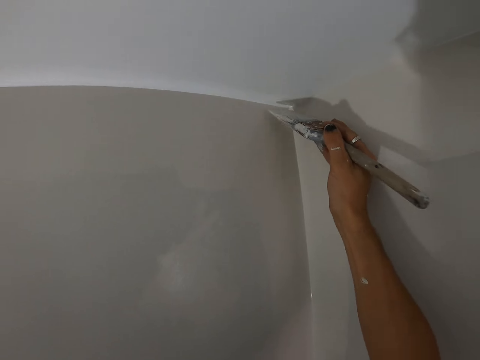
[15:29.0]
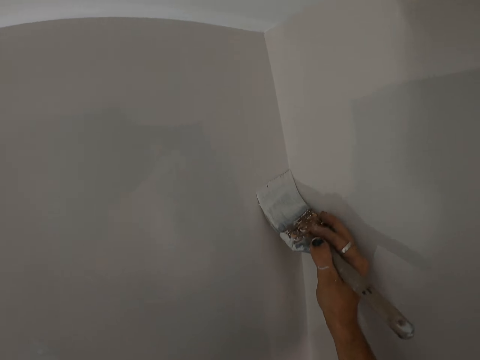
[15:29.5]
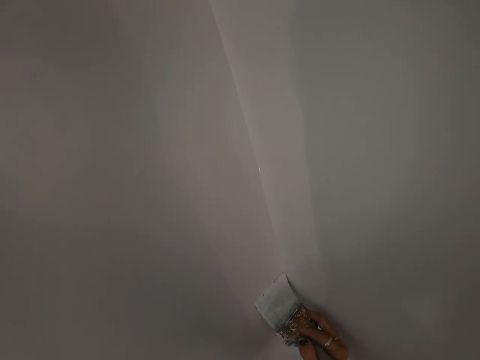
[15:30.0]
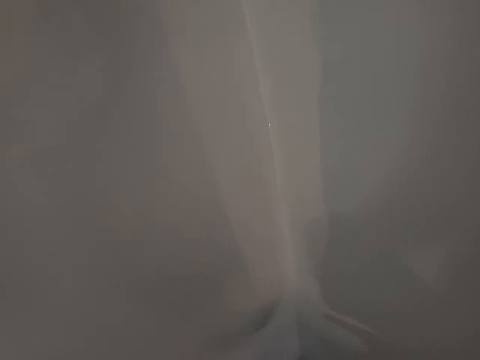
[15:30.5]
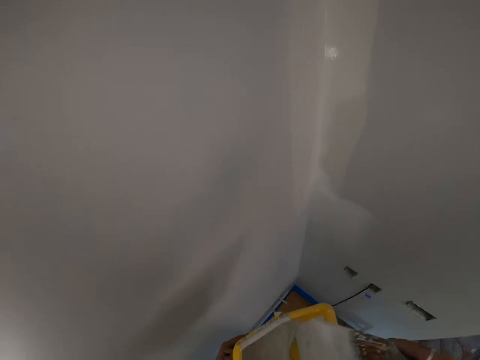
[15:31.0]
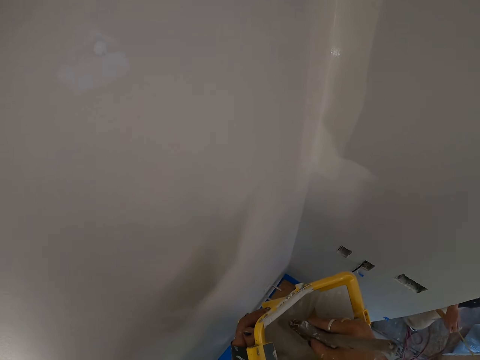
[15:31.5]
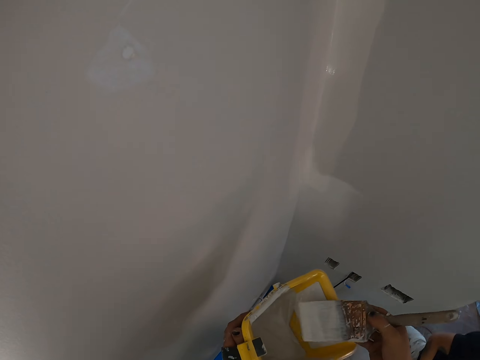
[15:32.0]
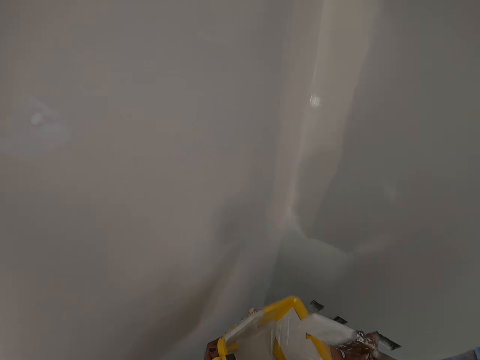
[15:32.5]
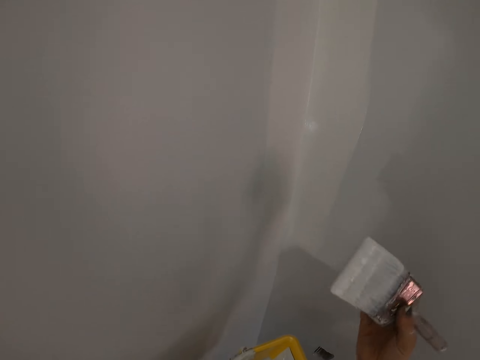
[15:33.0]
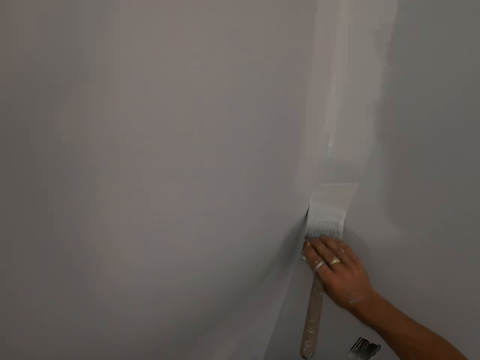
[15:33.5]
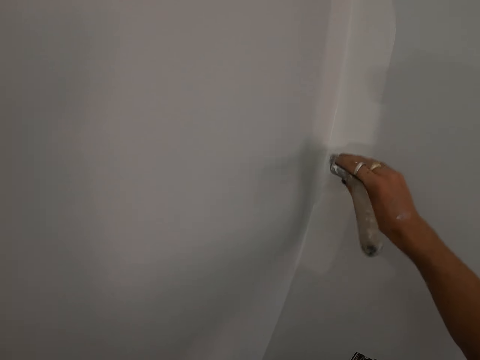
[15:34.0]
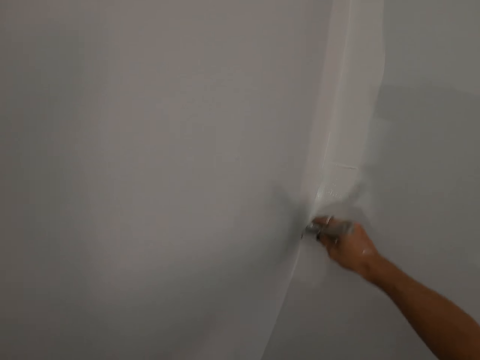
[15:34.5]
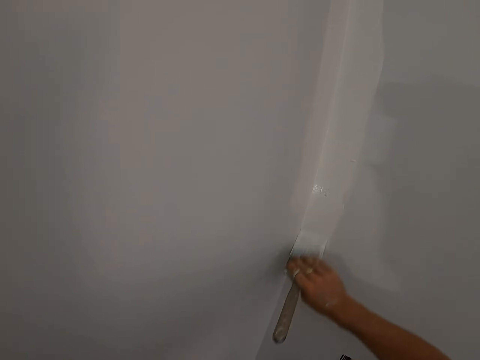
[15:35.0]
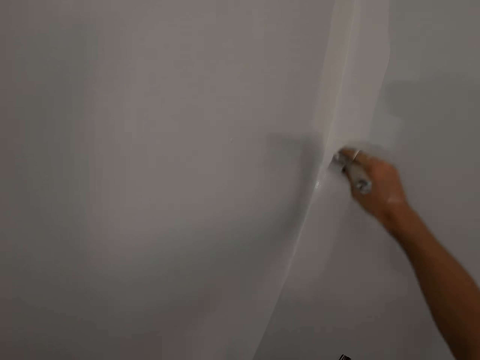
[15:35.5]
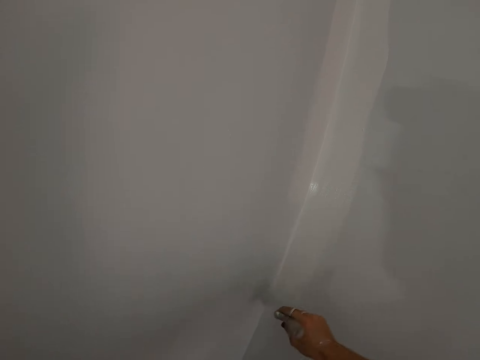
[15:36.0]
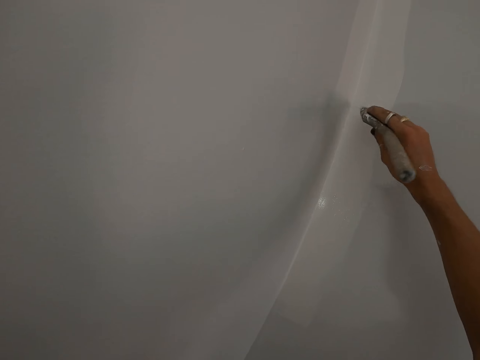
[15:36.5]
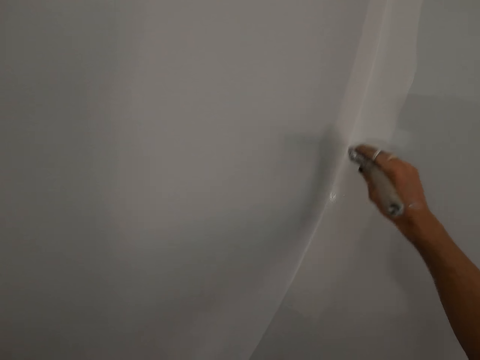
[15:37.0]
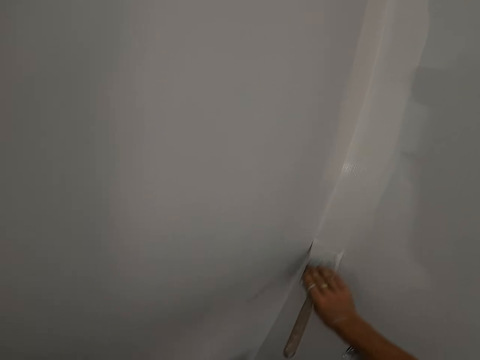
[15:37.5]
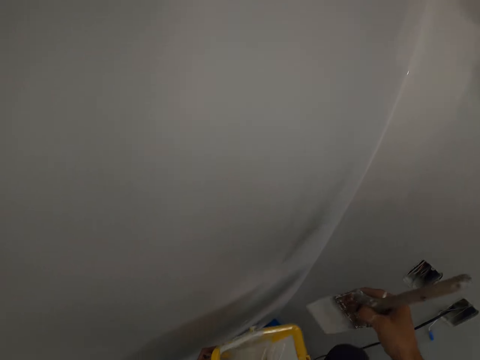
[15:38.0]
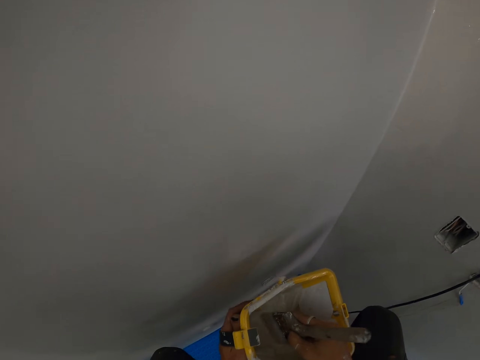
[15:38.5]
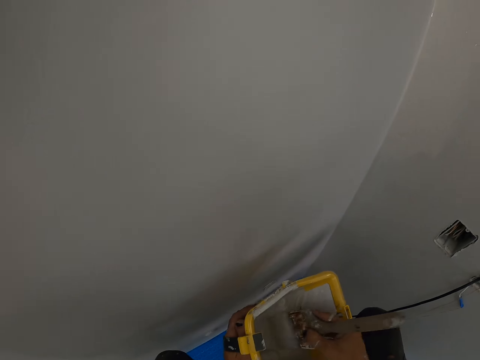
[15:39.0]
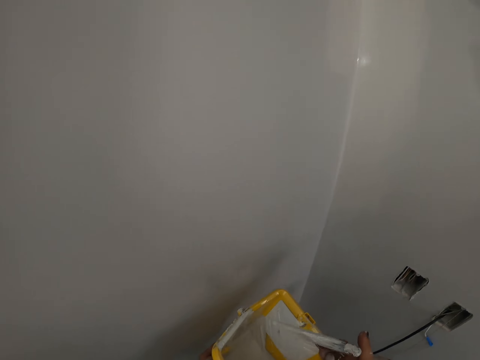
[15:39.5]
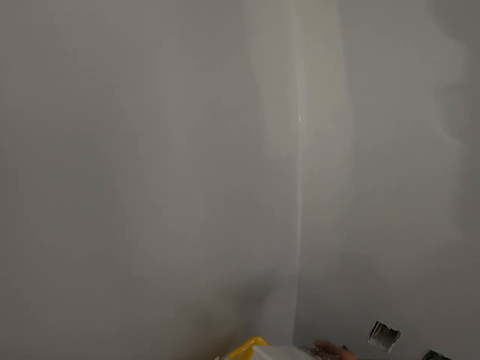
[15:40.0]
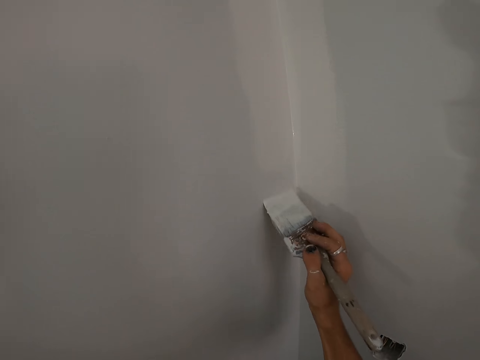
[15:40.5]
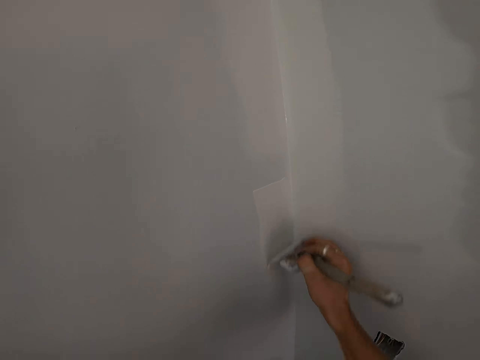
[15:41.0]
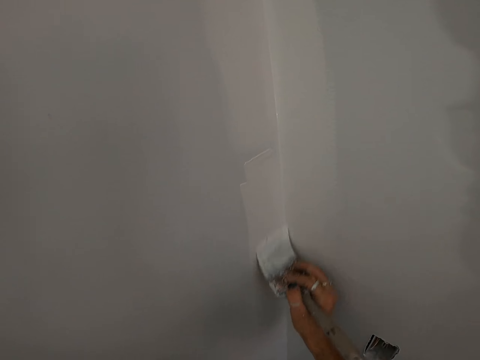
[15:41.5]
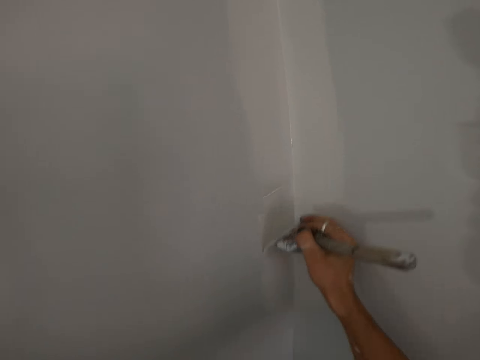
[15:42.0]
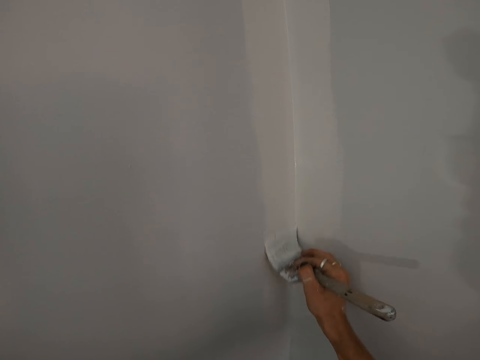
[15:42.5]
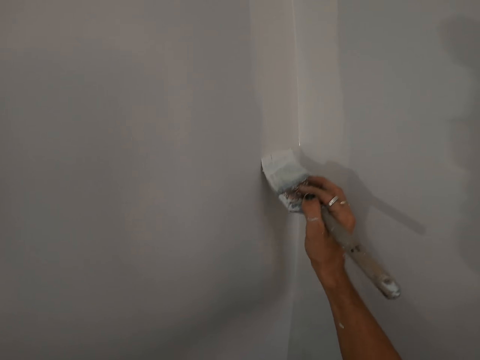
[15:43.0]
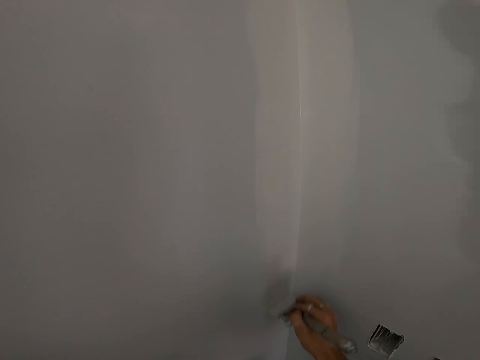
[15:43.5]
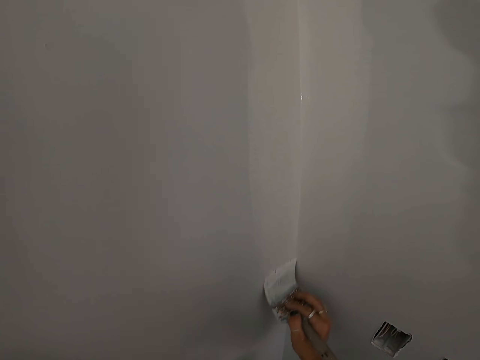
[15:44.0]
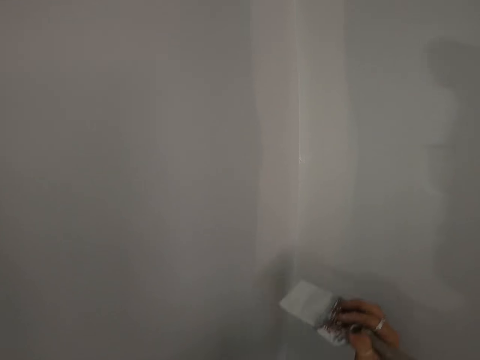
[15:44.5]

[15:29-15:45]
The camera wearer dips the paint brush in the paint bucket. They paint the wall with the paint brush. They dip the paint brush in the paint bucket. They paint the wall with the paint brush.

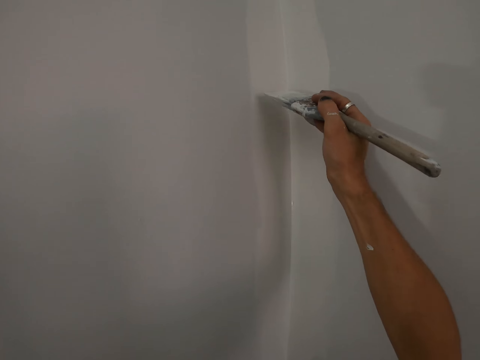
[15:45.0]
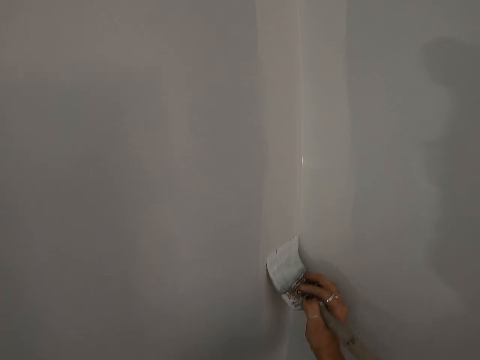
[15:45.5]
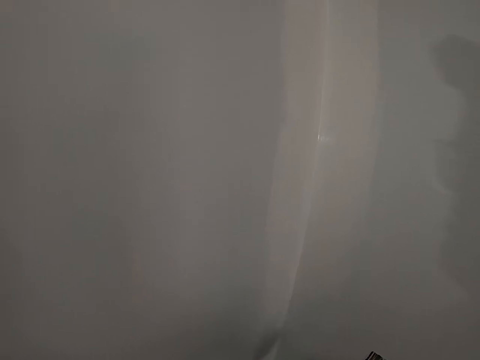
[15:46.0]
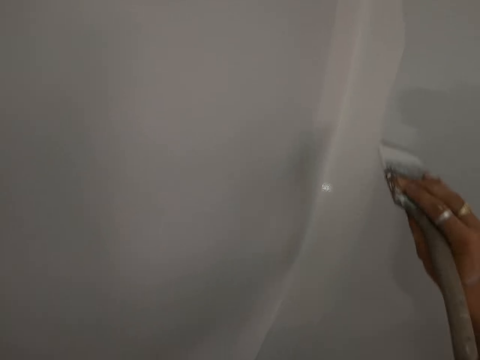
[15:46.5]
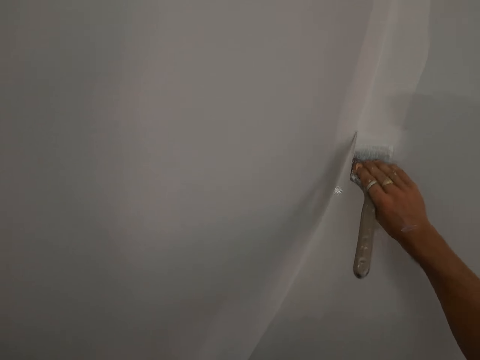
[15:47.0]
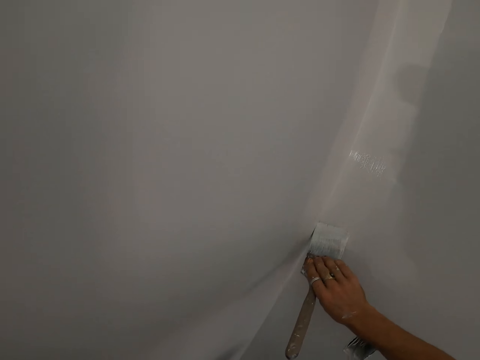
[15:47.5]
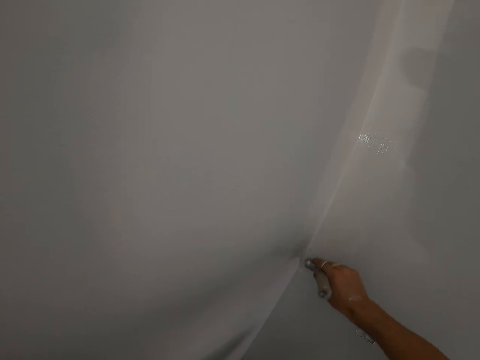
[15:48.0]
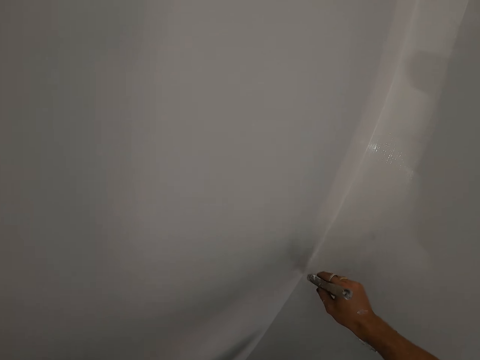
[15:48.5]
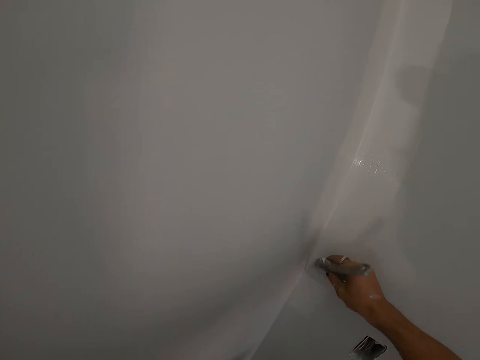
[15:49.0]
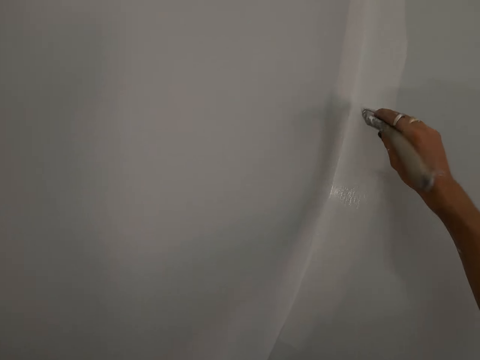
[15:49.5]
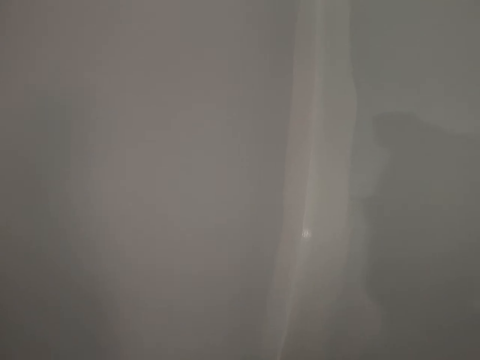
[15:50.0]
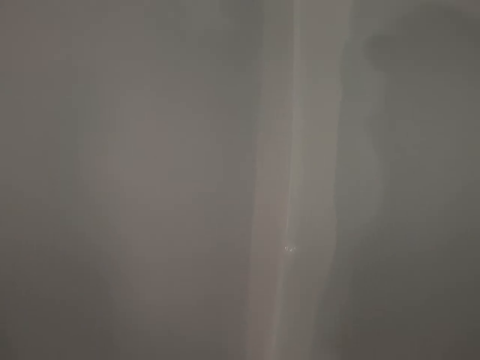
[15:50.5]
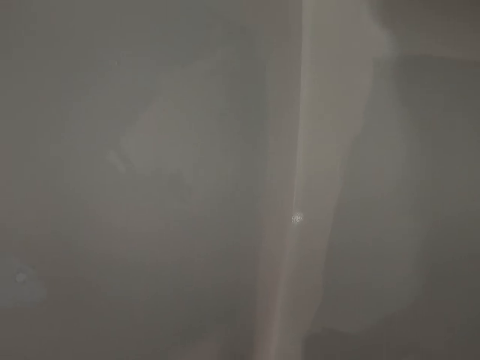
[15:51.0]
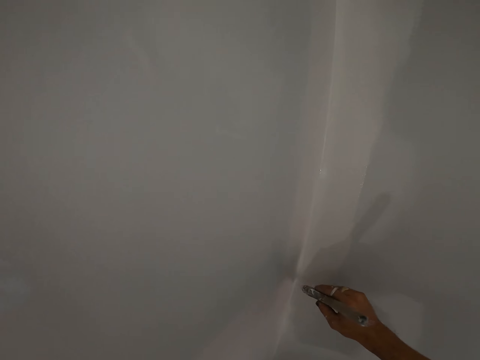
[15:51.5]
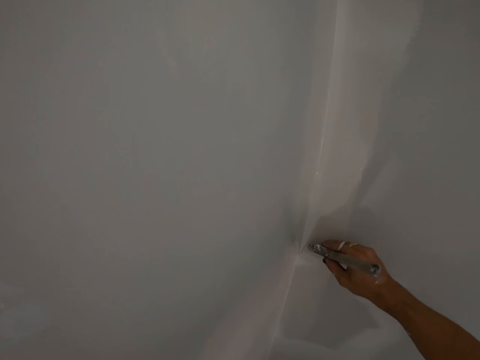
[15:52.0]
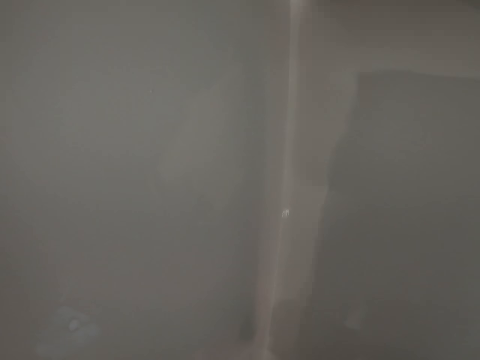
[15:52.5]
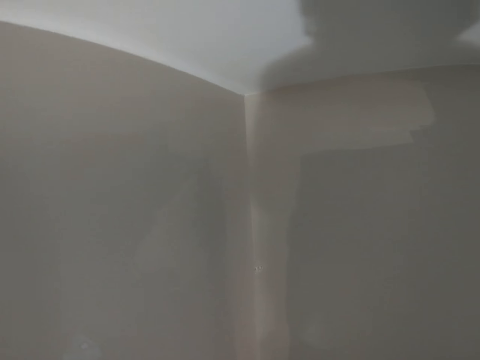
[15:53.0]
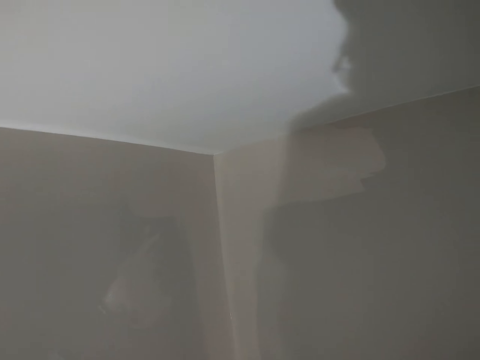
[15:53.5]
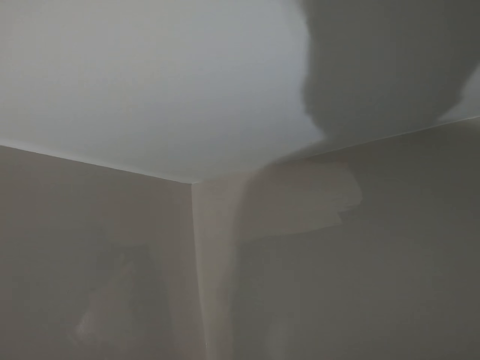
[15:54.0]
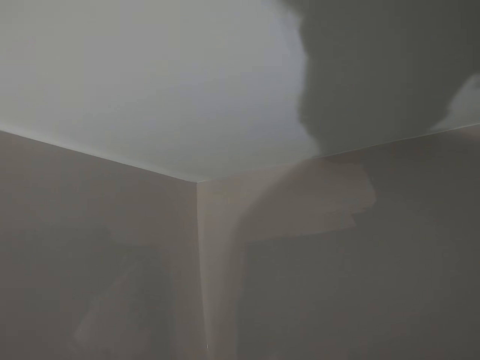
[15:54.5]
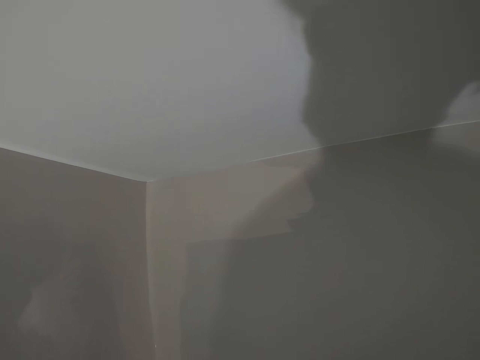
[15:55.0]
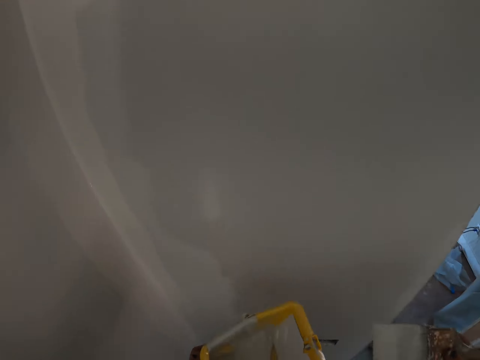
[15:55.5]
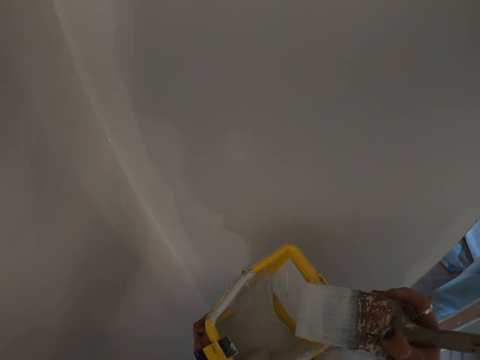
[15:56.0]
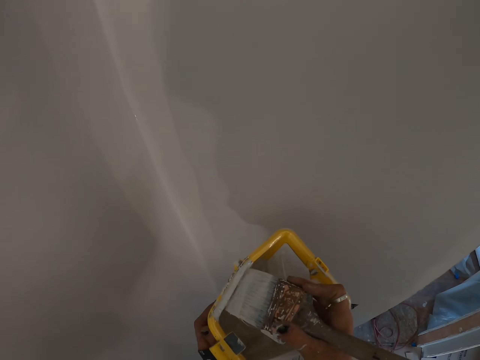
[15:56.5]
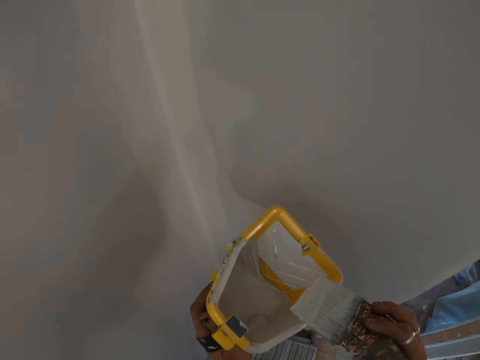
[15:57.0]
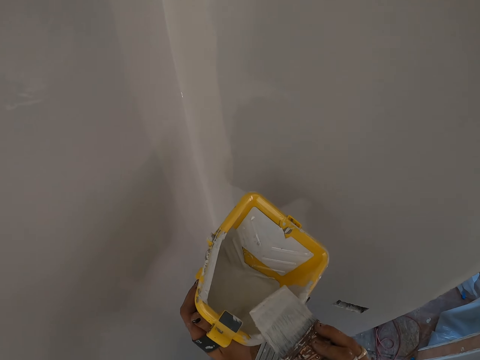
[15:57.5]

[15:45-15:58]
The camera wearer dips the paint brush in the paint bucket.
